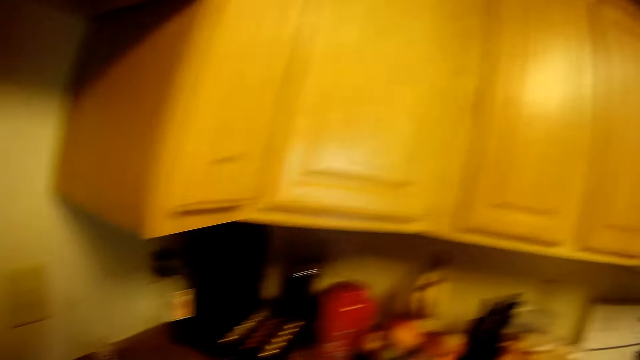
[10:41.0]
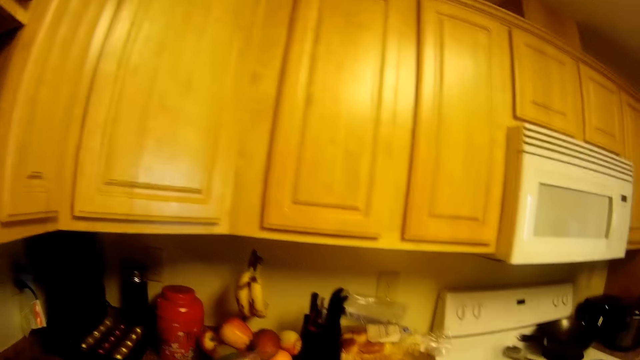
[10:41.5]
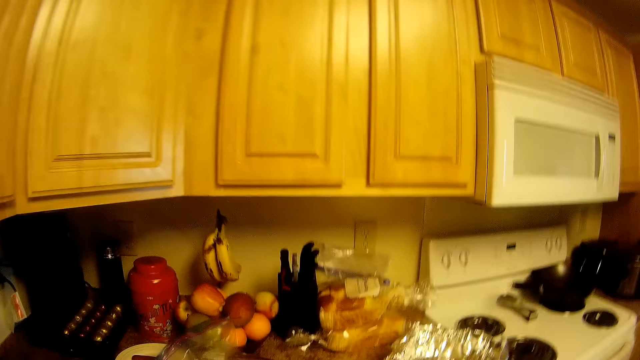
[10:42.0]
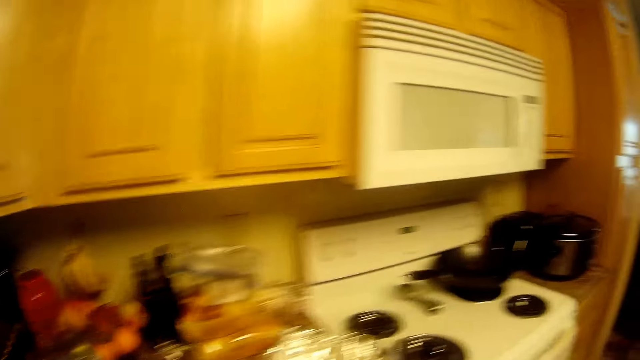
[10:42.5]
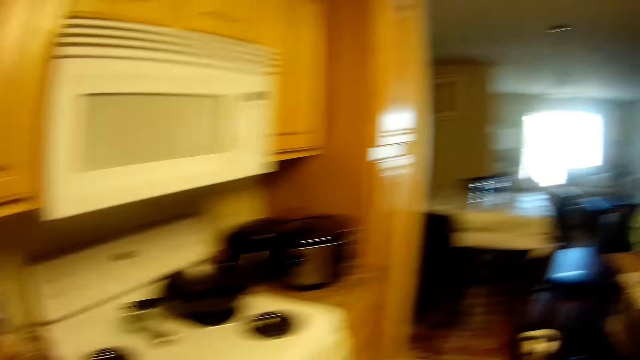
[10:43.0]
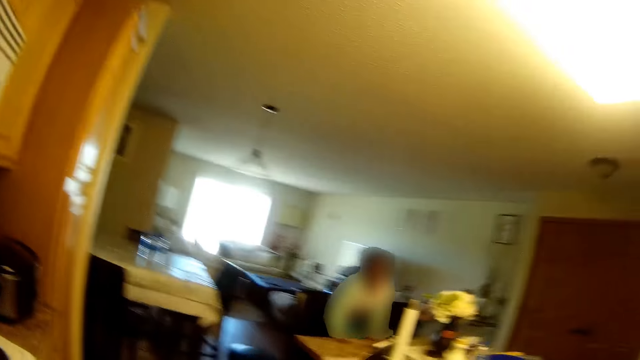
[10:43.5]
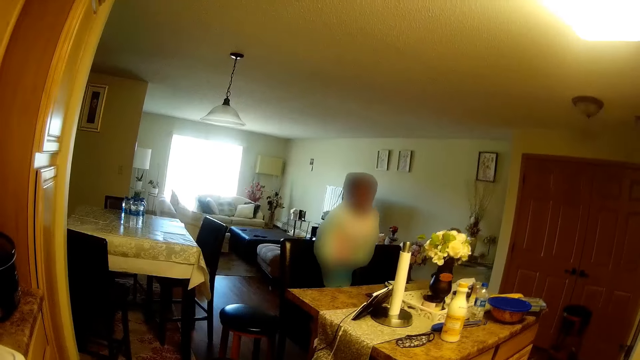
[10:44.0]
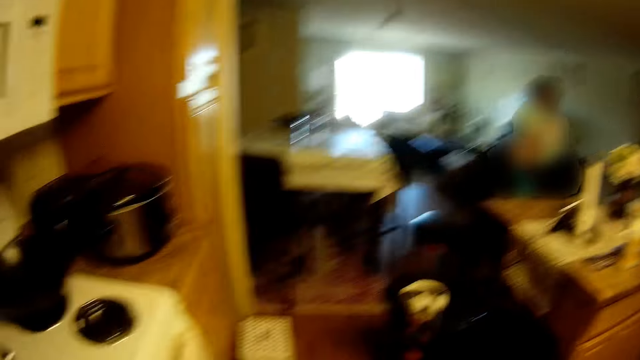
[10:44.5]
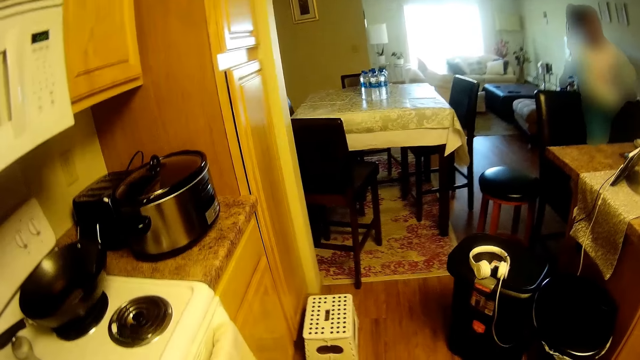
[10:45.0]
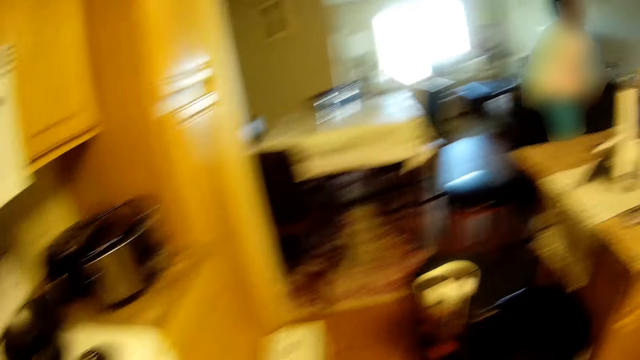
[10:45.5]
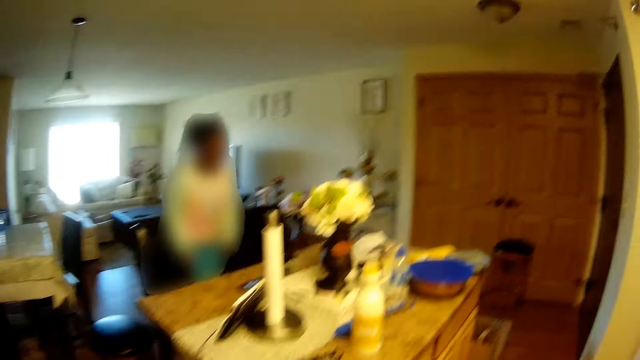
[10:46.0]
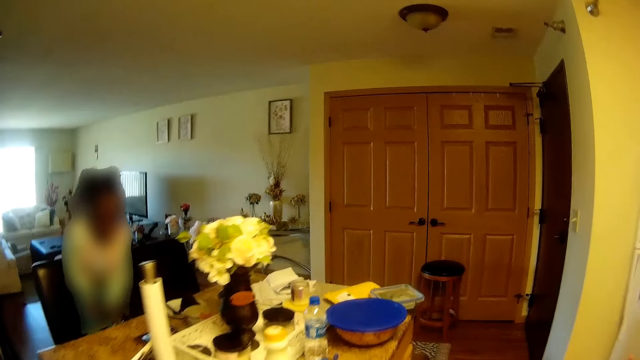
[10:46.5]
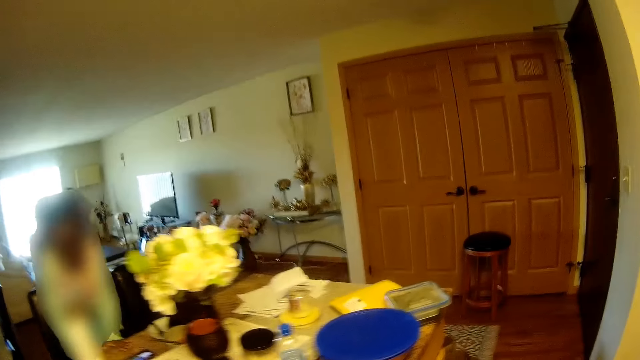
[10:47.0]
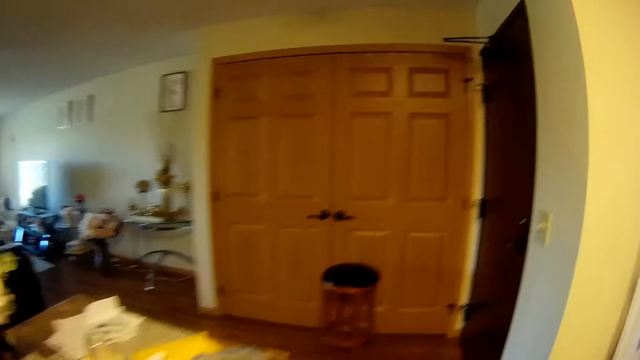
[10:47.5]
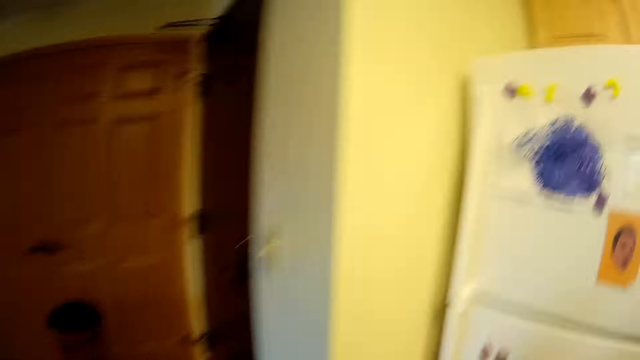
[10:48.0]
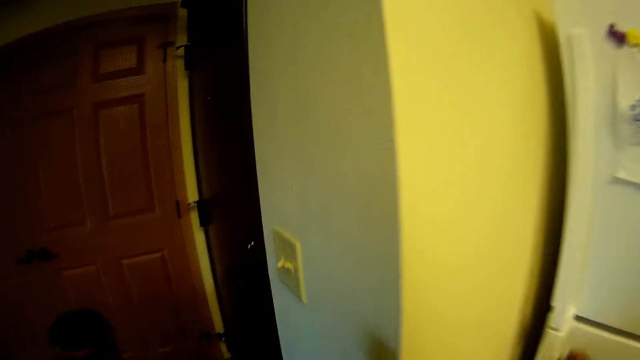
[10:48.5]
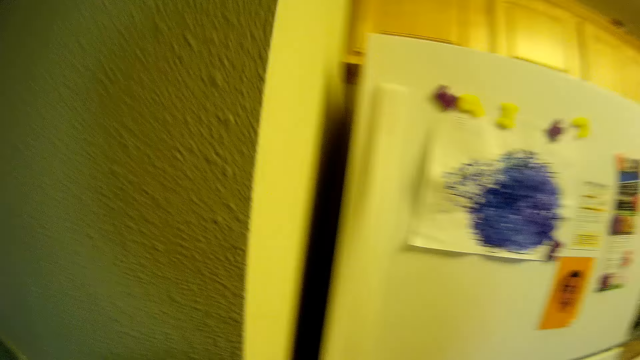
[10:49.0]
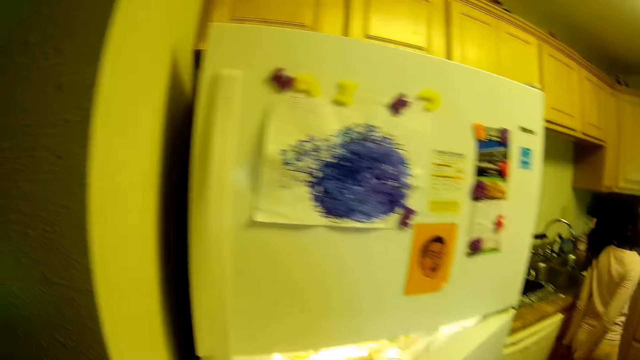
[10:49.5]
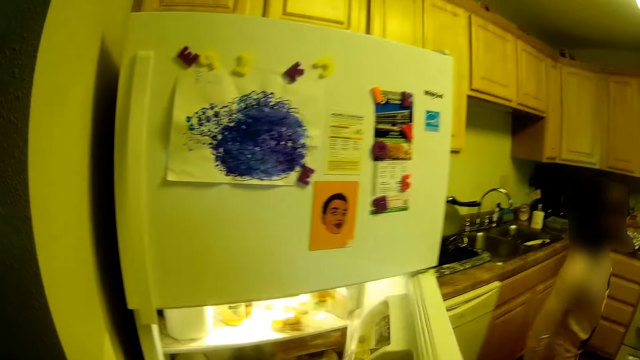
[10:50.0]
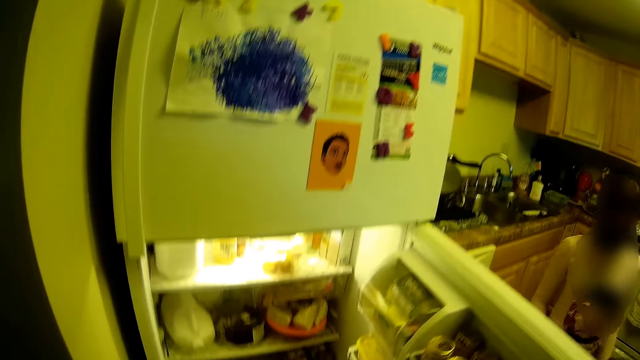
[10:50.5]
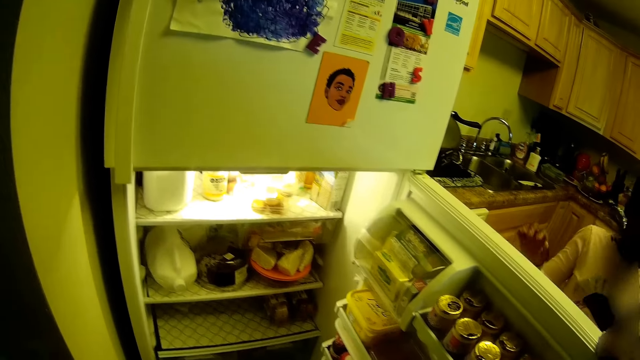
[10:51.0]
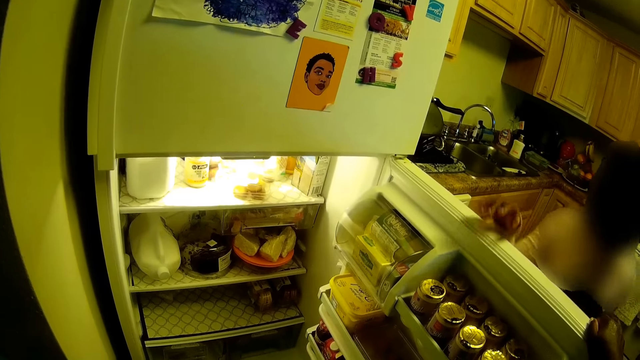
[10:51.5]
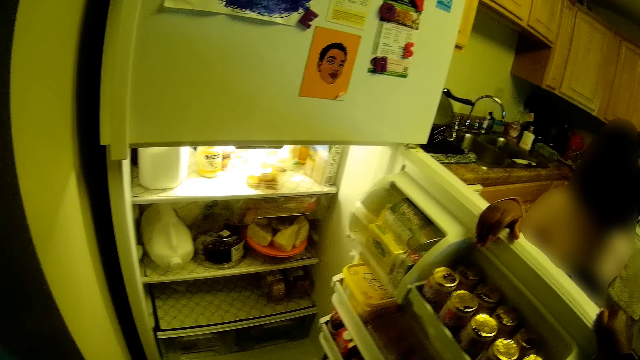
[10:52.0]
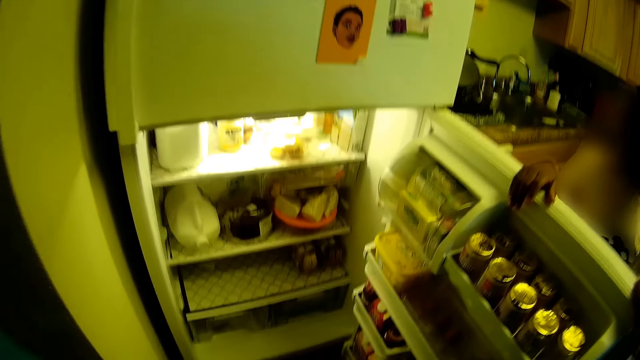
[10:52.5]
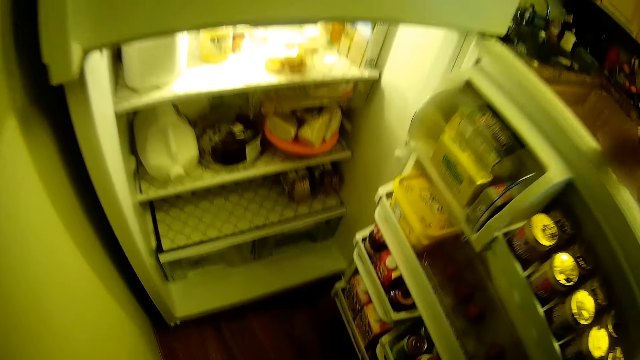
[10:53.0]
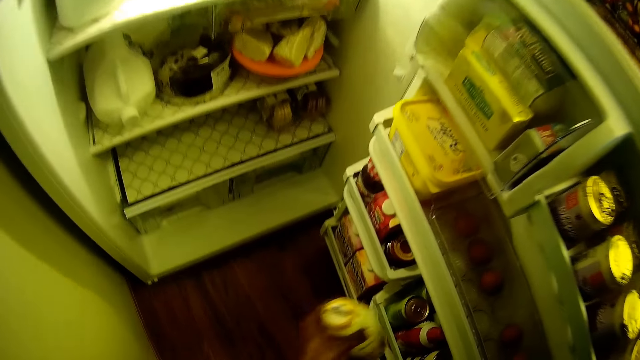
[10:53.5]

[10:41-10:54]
A girl dances on a stool at the kitchen counter. The camera wearer opens the fridge in the kitchen with her right hand. Another girl walks towards the camera wearer. The other girl touches the fridge with her right hand and holds the fridge with her right hand.

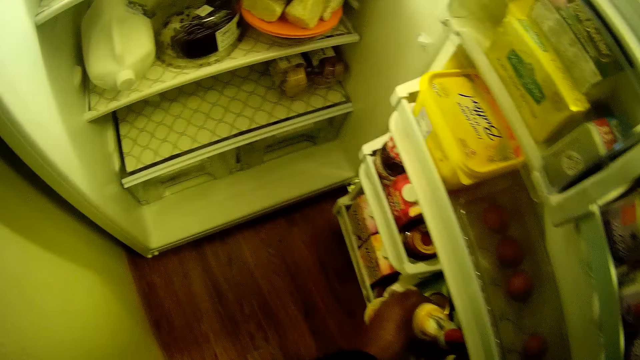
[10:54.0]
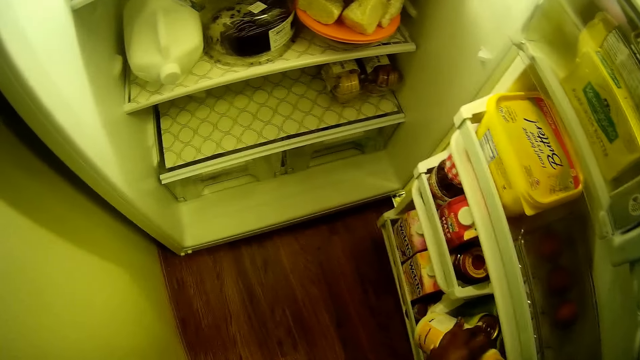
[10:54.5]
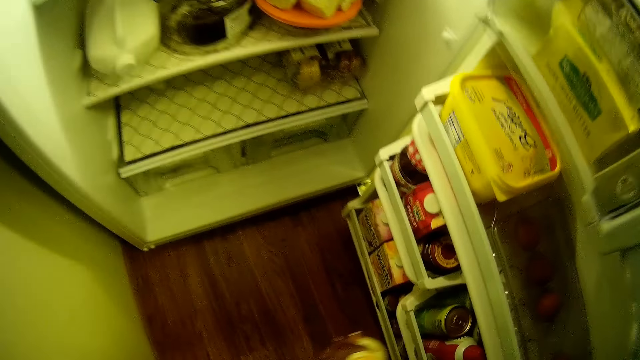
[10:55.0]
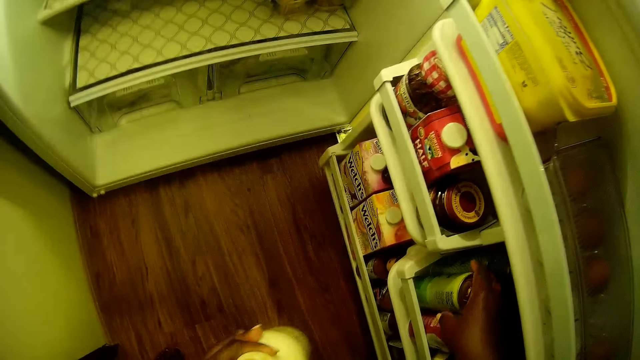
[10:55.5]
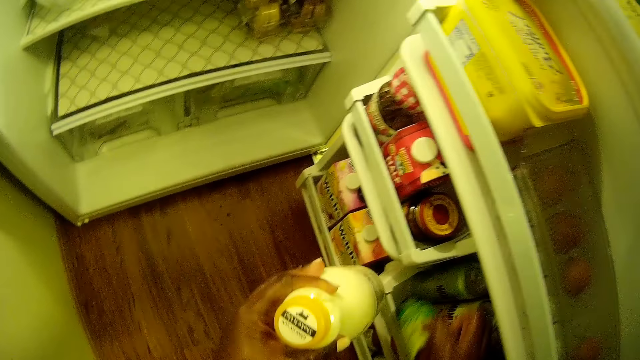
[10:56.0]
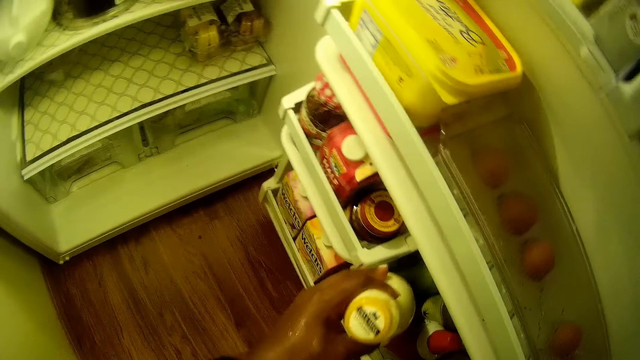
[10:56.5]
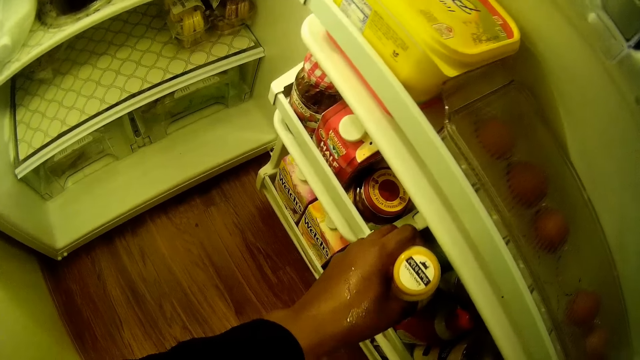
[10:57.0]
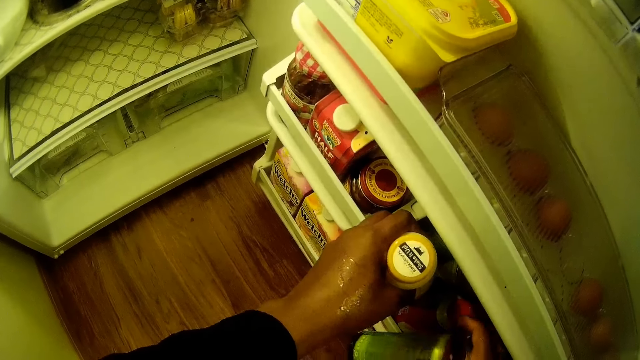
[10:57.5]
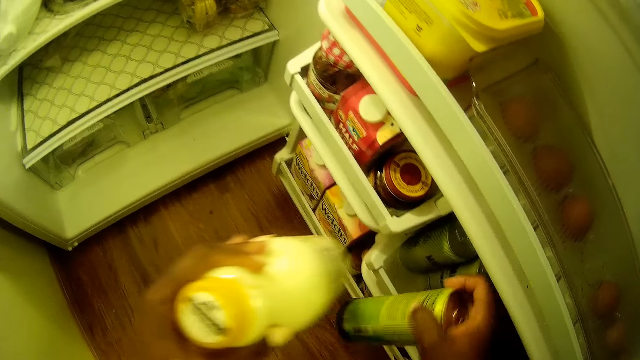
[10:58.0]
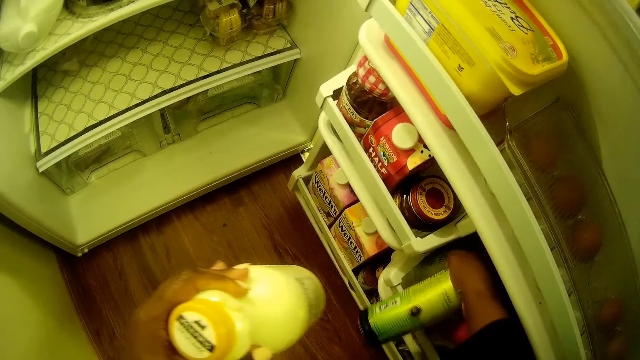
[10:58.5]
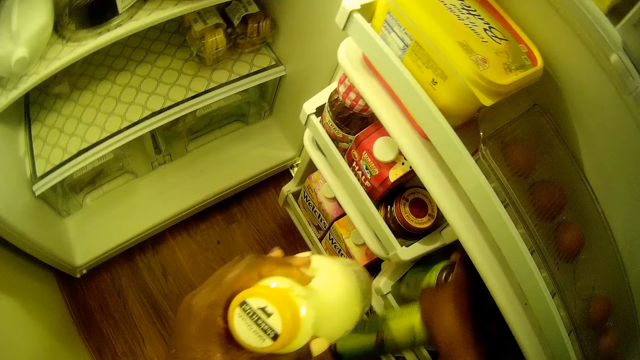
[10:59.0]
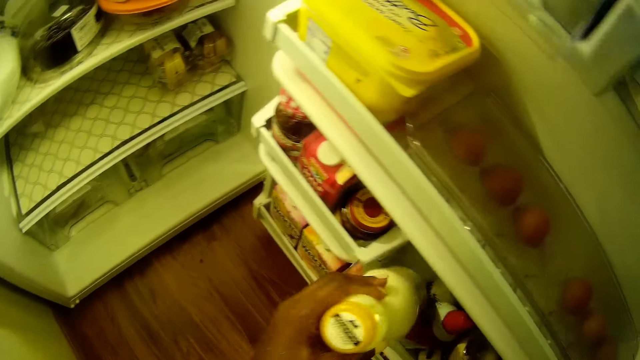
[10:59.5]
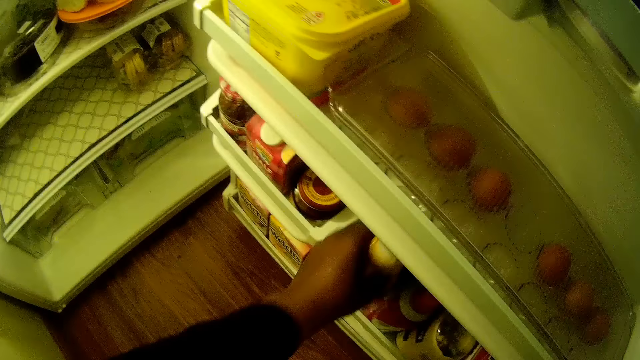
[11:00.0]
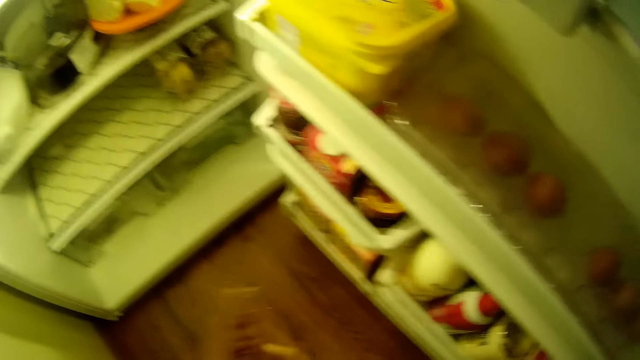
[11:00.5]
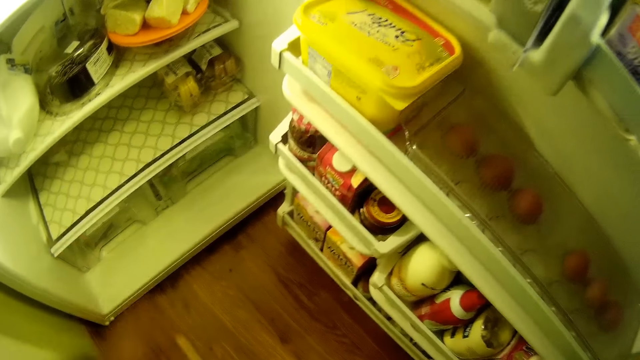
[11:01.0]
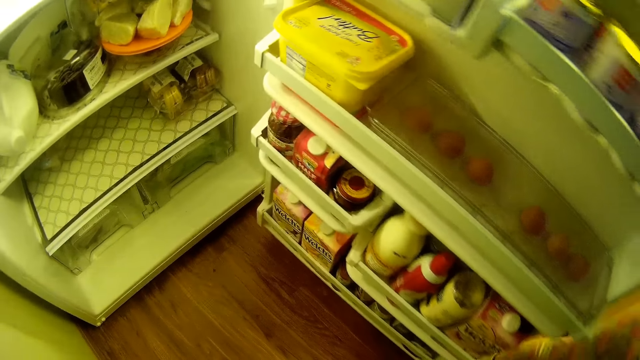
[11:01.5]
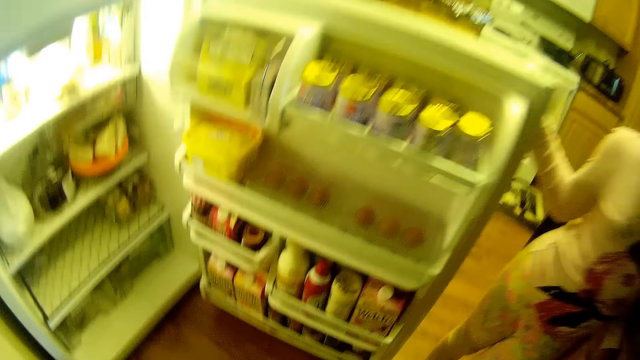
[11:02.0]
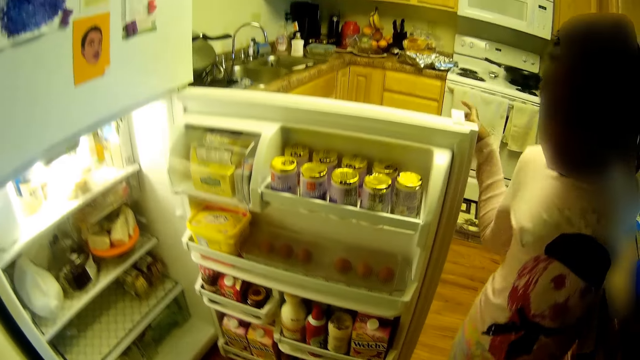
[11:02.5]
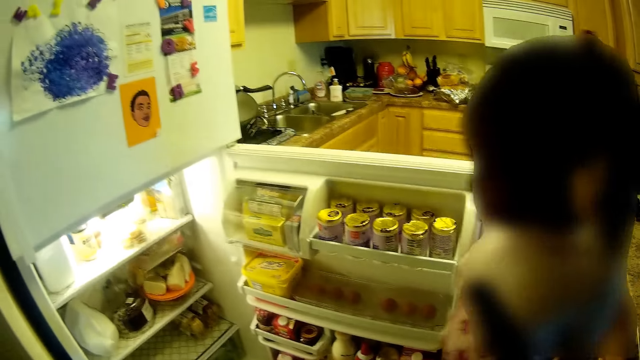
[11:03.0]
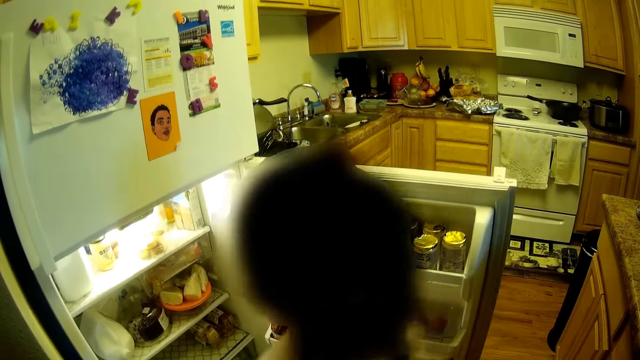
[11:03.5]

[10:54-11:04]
The camera wearer puts a bottle in the fridge with her left hand. She removes the bottle in her left hand from the fridge. She removes a canned drink from the fridge with her right hand. She puts the bottle in her left hand into the fridge. She removes the bottle in her left hand from the fridge. She removes the canned drink from the fridge with her right hand. She puts the bottle in her left hand into the fridge. She passes the canned drinks from her right hand to her left hand.
